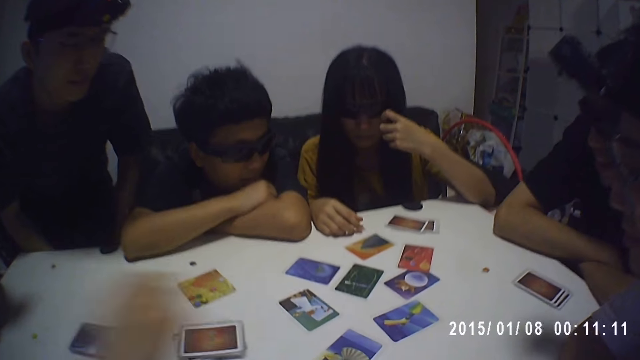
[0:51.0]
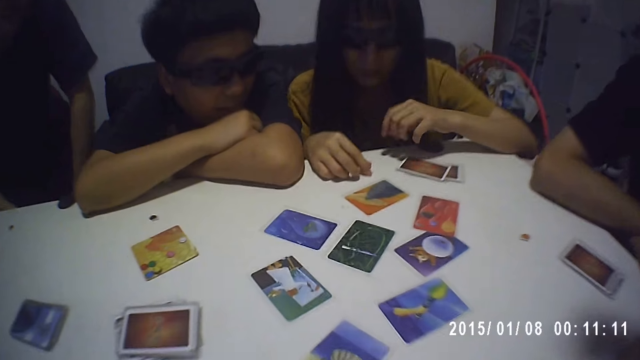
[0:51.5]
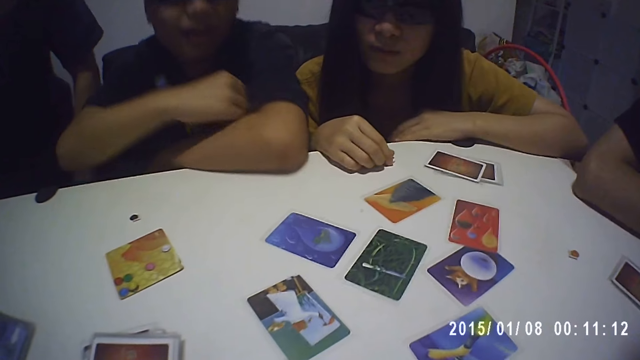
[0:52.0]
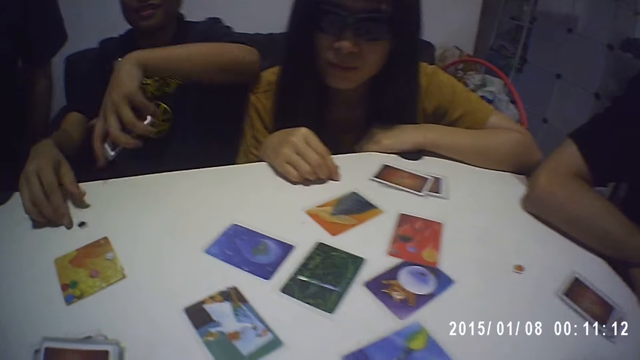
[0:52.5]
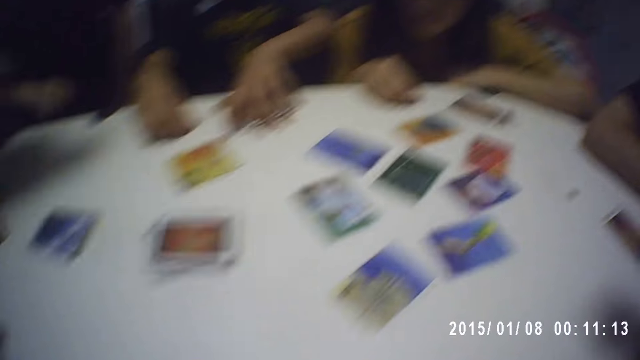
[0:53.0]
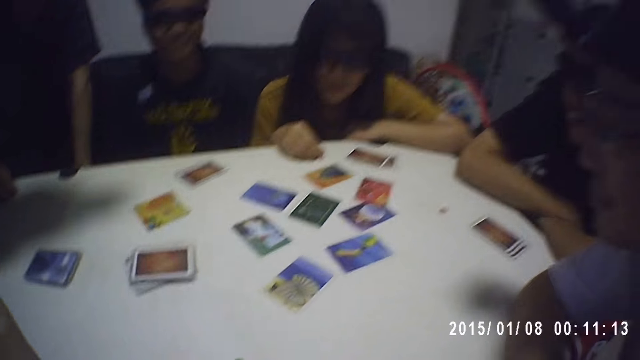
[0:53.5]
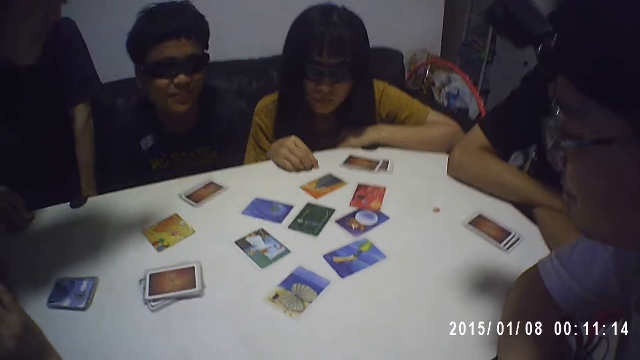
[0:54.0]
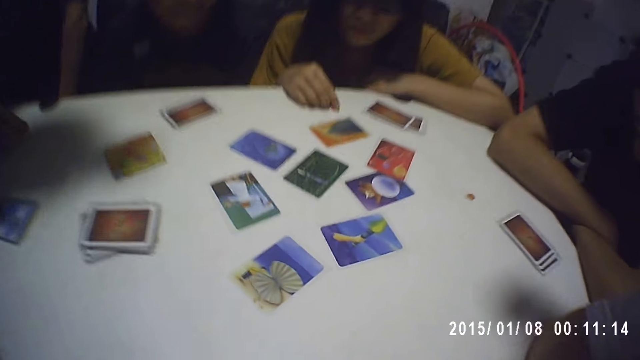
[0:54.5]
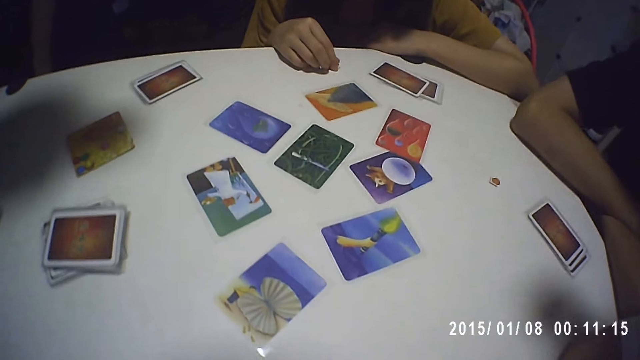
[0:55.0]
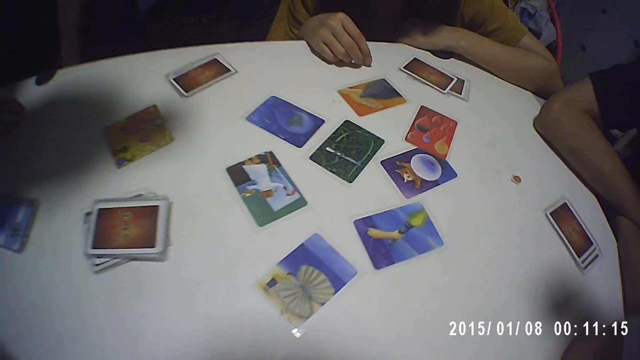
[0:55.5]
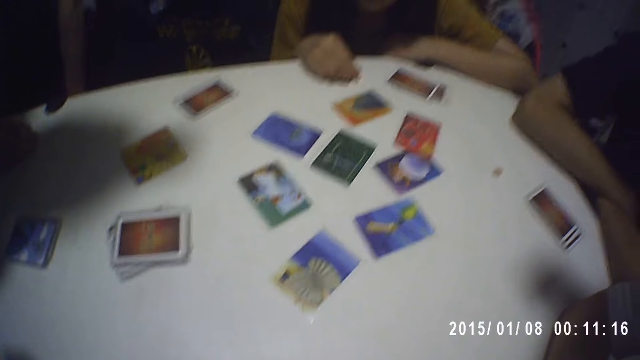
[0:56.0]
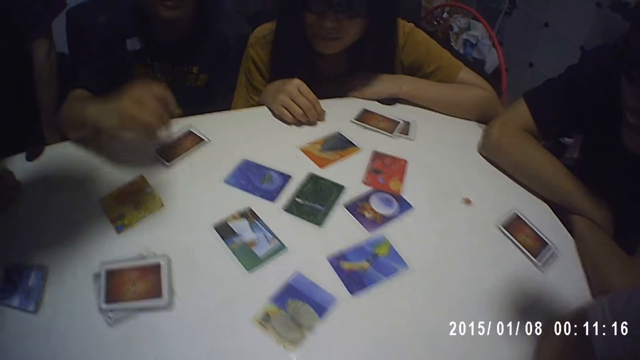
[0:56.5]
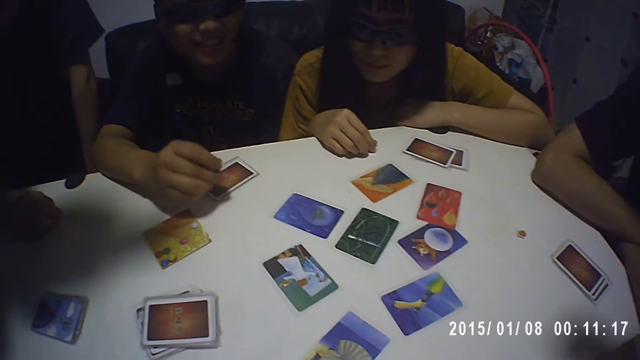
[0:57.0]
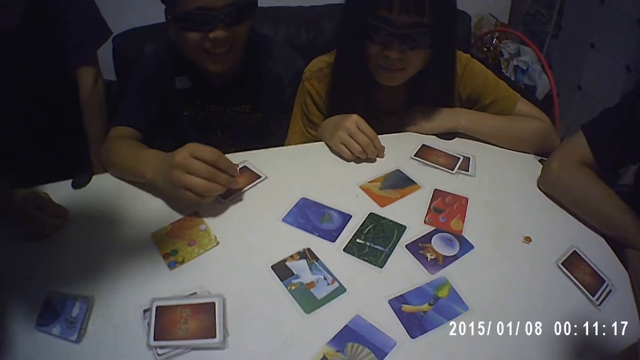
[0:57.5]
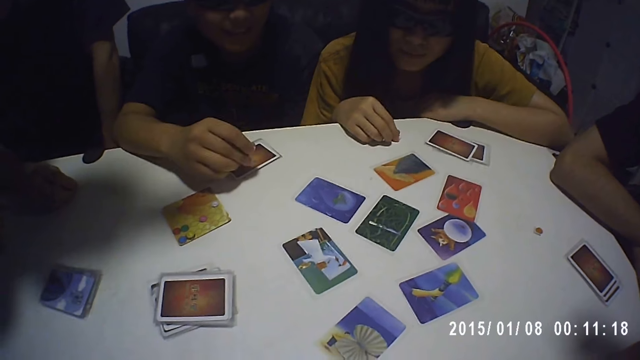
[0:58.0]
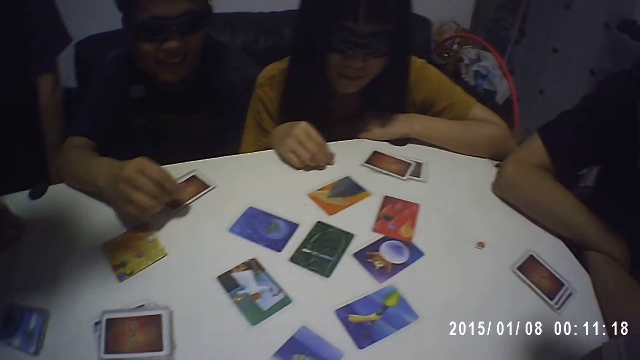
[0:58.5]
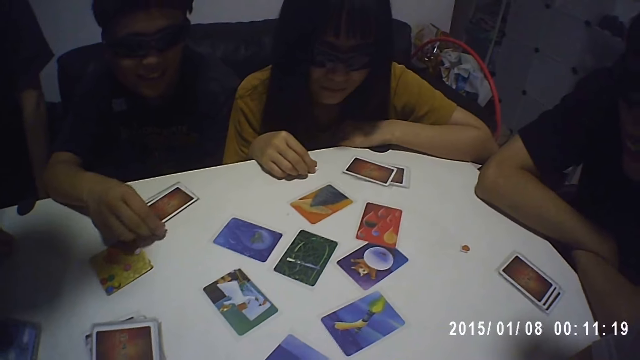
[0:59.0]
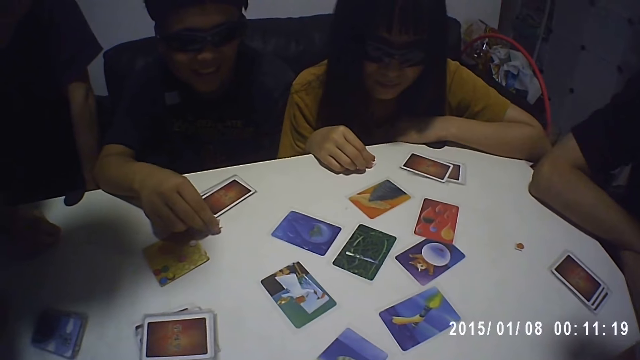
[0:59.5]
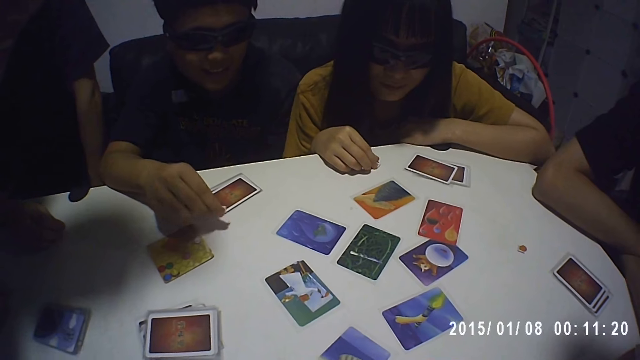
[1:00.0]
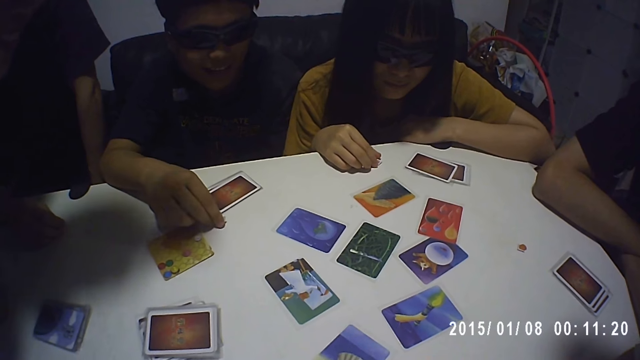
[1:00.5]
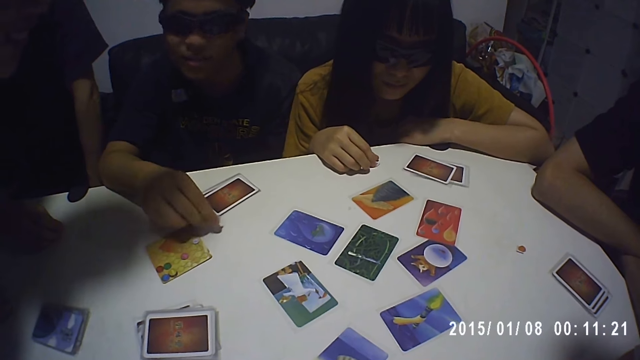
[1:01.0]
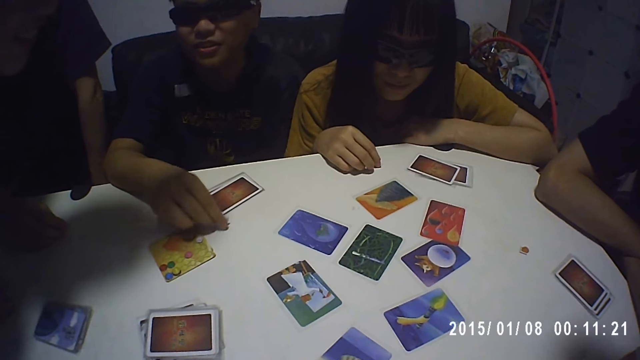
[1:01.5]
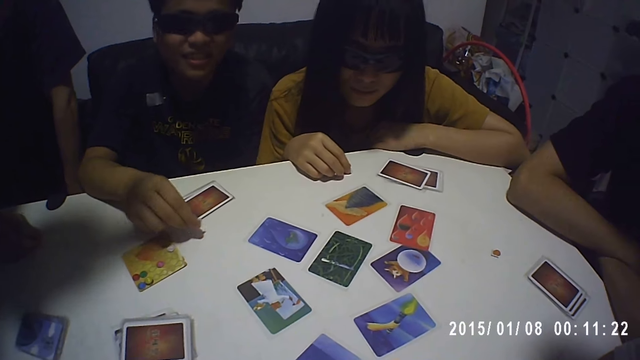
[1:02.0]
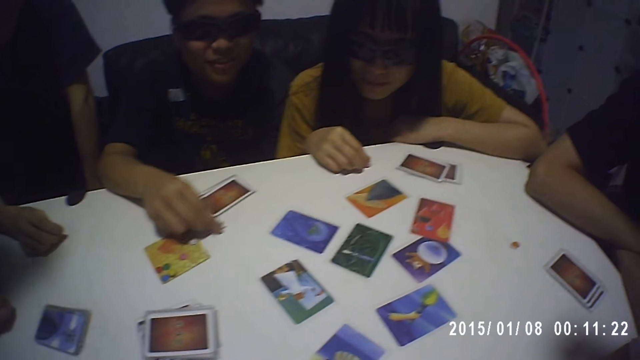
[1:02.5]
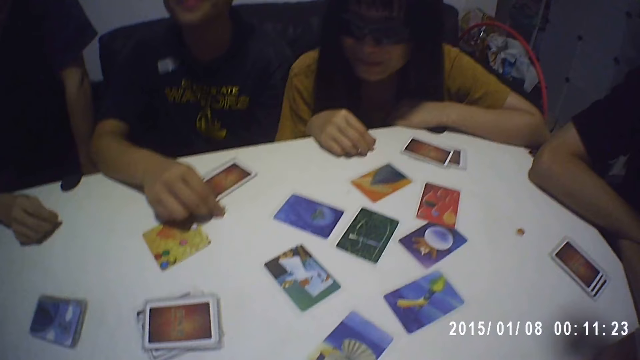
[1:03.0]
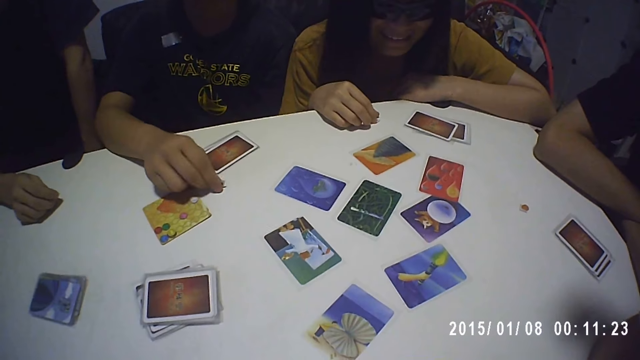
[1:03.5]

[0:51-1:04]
The camera wearer looks at the cards on the table. A boy drops the cards in his hands on the table. He picks up a game seed from the table with his right hand. He hits the game seed in his hand on the table.

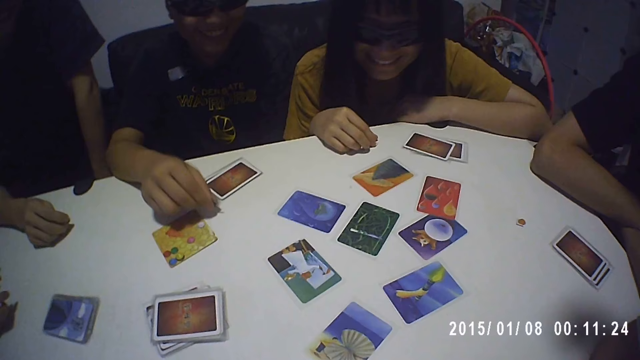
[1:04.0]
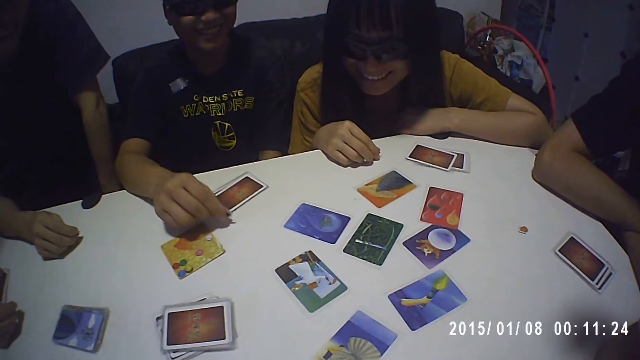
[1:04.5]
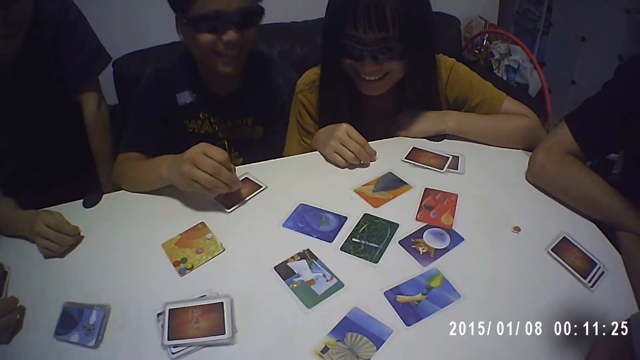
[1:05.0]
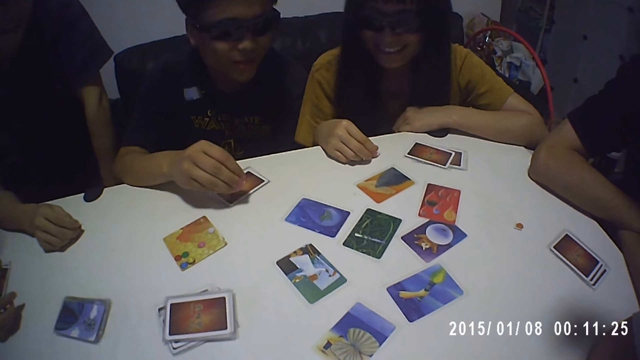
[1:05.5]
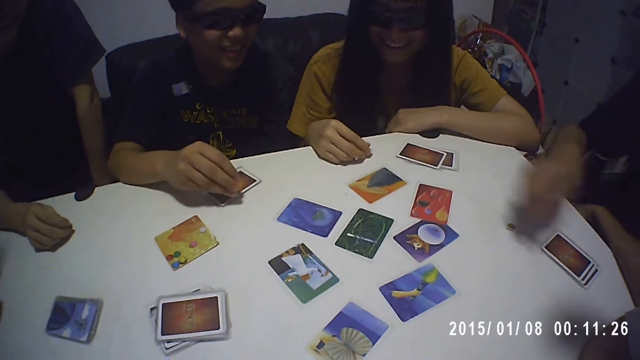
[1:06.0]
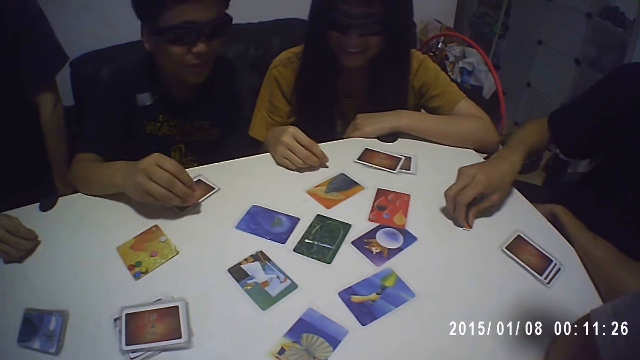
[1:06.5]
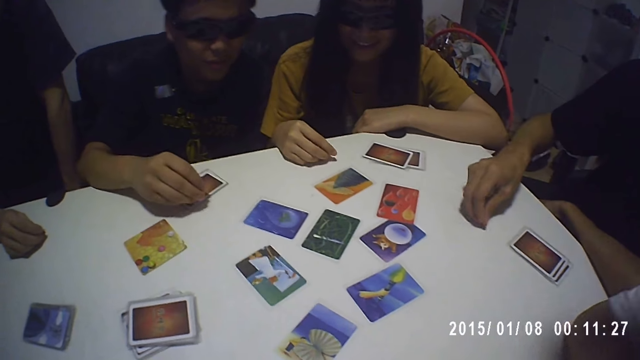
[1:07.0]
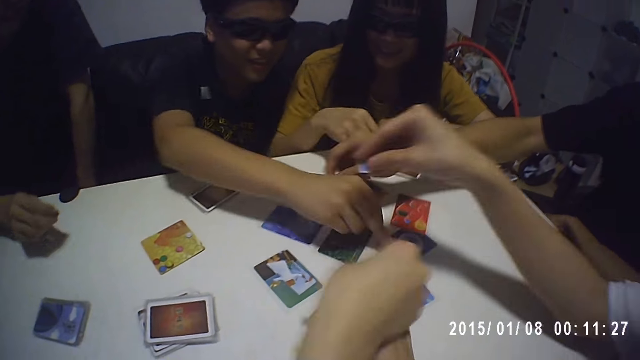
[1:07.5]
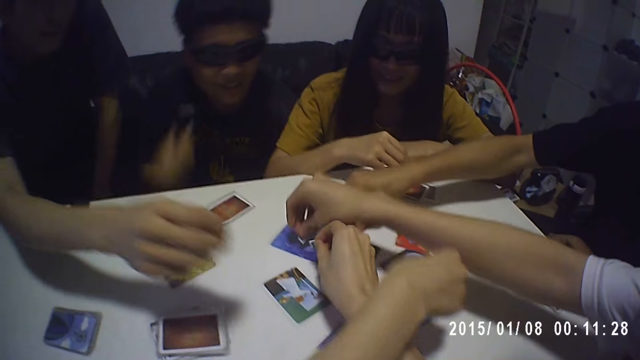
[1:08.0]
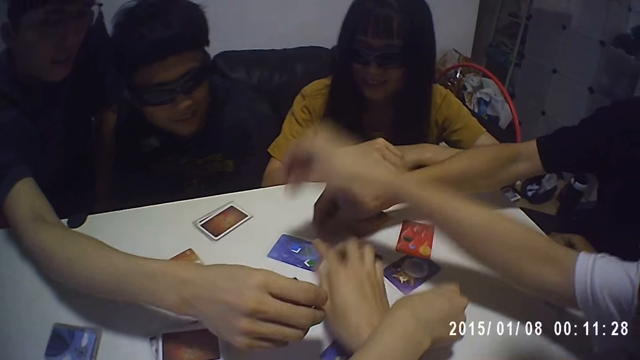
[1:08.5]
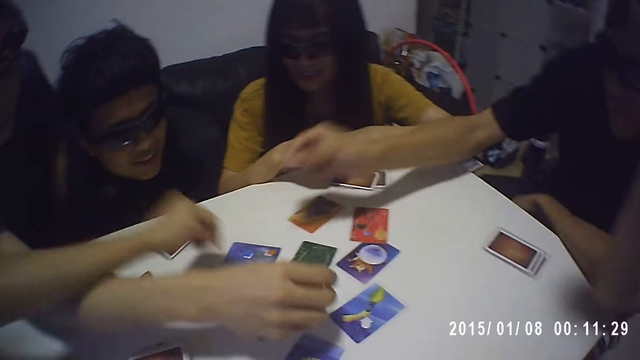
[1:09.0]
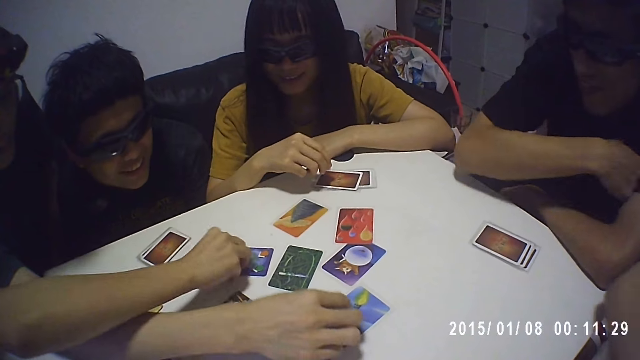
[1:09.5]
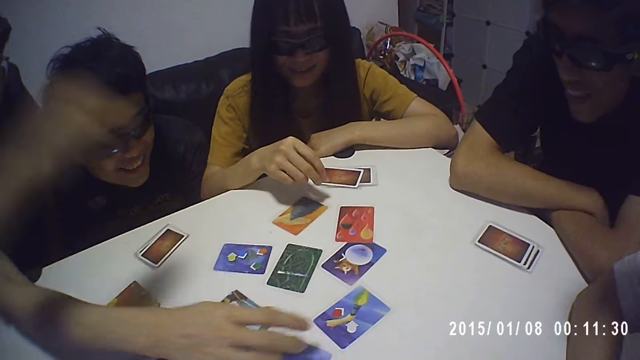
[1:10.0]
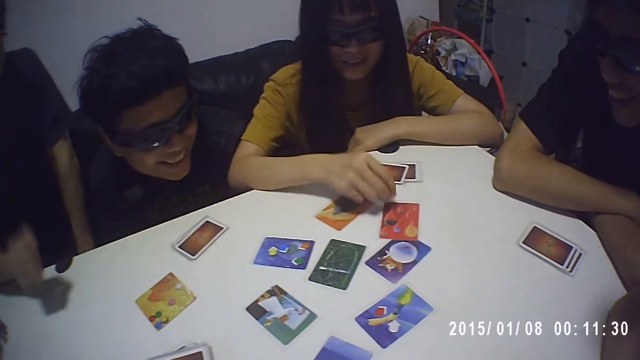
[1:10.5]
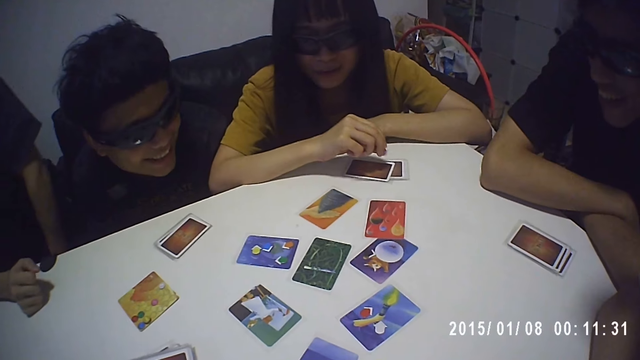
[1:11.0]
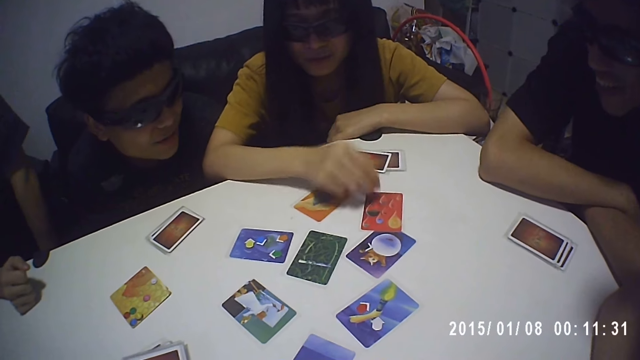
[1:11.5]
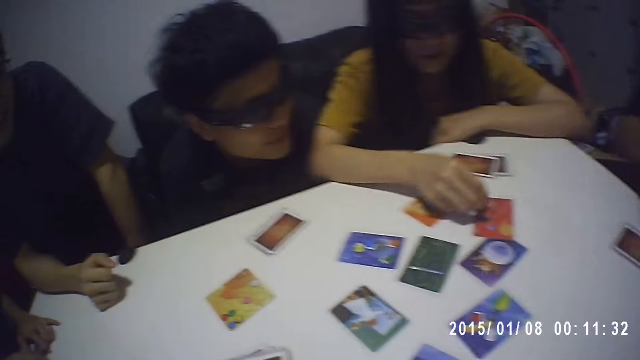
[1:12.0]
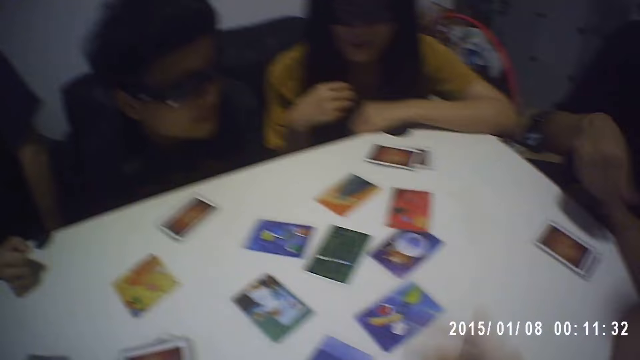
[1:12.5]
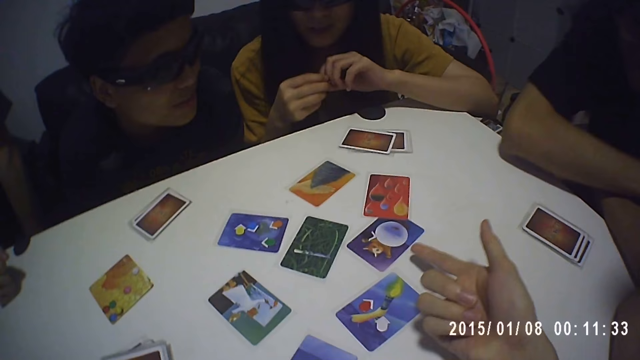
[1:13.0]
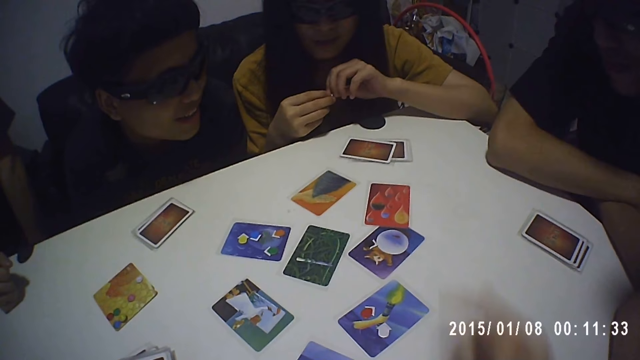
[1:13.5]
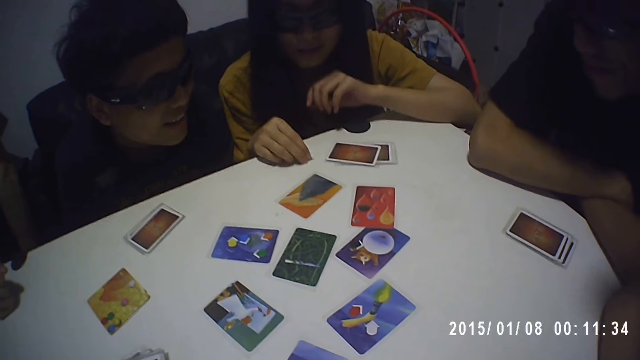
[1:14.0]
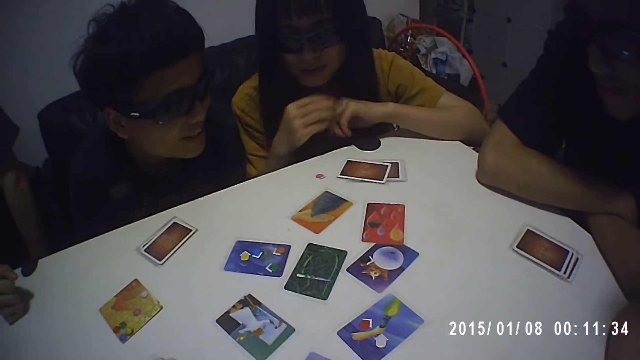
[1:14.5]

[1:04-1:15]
A boy picks up a game seed on the table with his right hand. He drops the game seed in his hand on a card on the table. Another boy drops the game seed in his hand on a card on the table. A girl drops a game seed in her hand on a card on the table. A third boy drops the game seed in his hand on a card on the table. The camera wearer drops a game seed in his hand on a card on the table. A fourth boy drops the game seed in his hand on a card on the table. The camera wearer picks up a card with his right hand. Another girl drops a game seed in her hand on a card on the table. A third girl drops a game seed in her hand on a card on the table.
